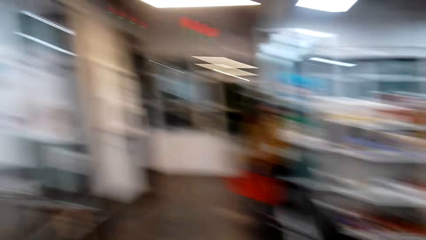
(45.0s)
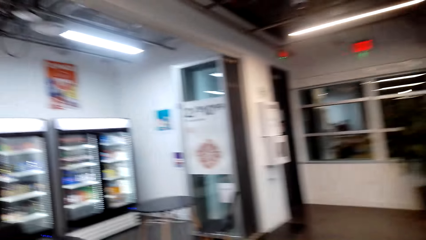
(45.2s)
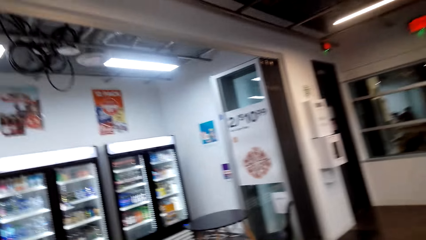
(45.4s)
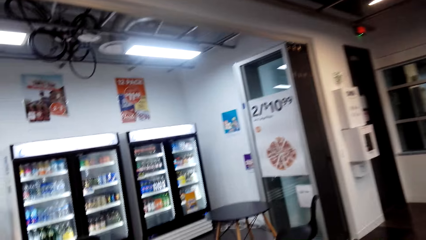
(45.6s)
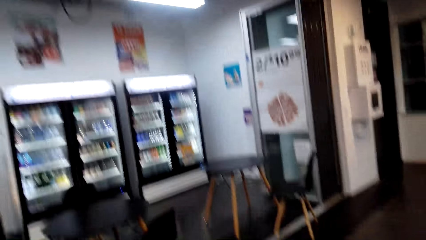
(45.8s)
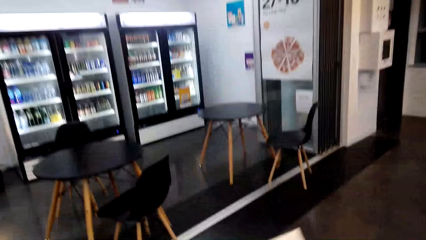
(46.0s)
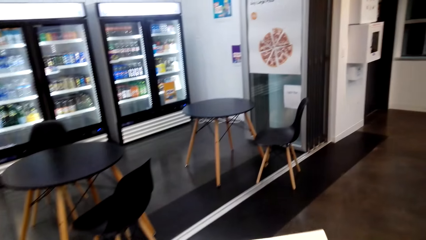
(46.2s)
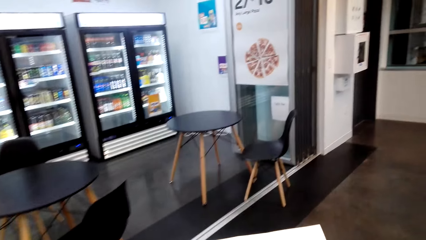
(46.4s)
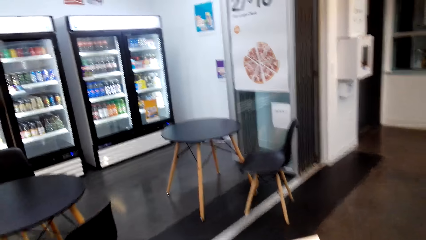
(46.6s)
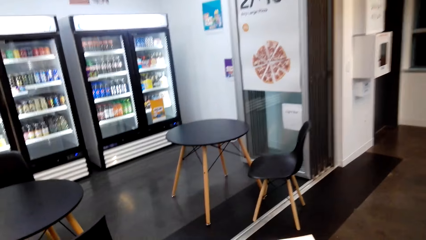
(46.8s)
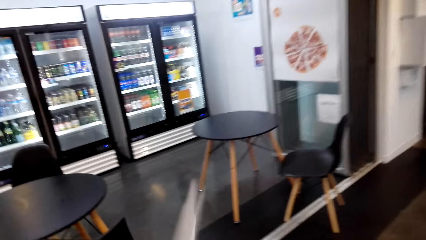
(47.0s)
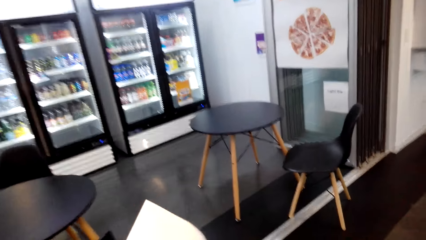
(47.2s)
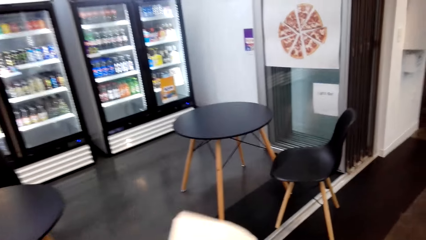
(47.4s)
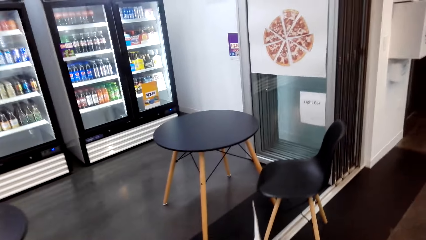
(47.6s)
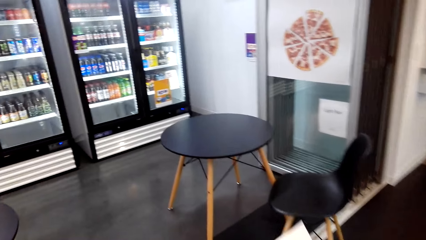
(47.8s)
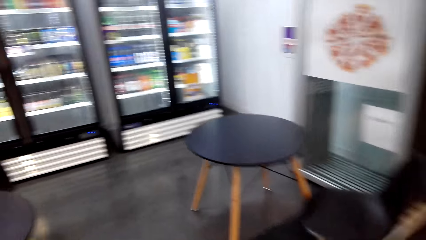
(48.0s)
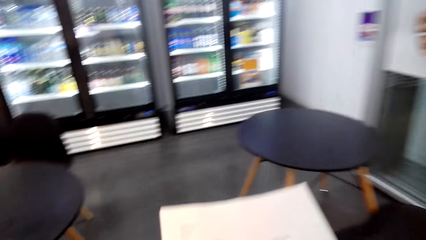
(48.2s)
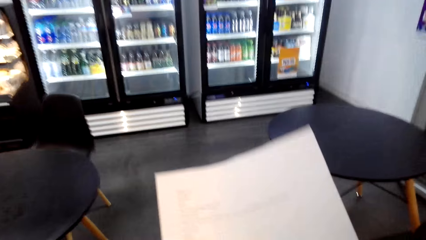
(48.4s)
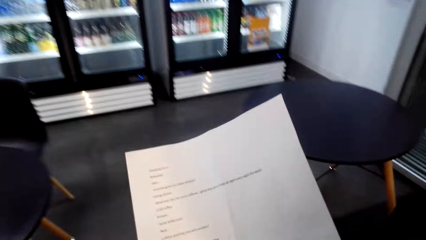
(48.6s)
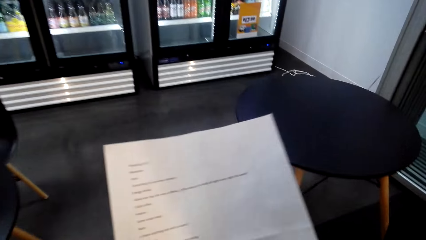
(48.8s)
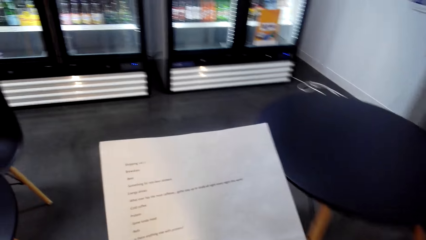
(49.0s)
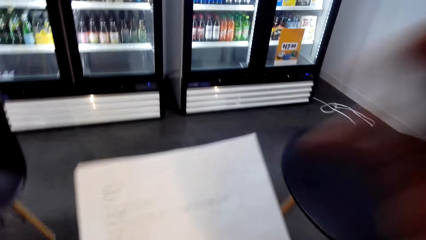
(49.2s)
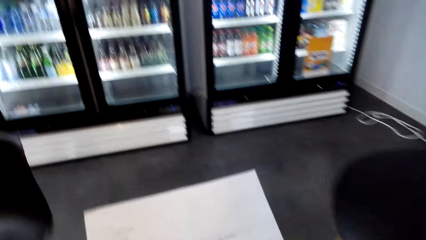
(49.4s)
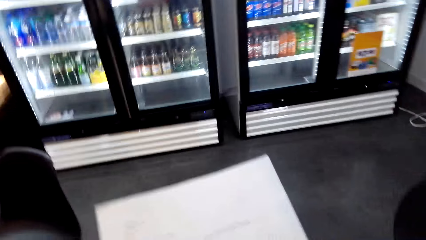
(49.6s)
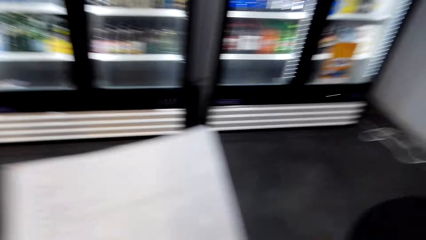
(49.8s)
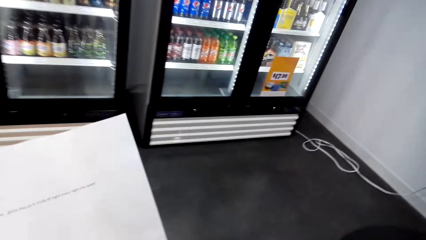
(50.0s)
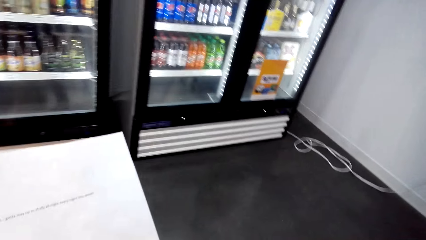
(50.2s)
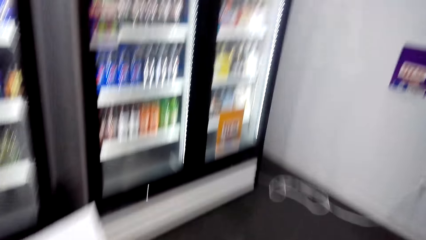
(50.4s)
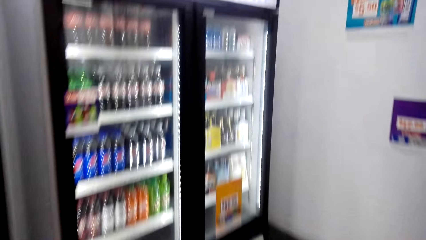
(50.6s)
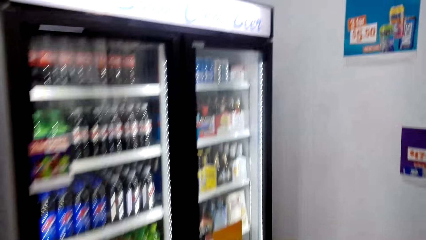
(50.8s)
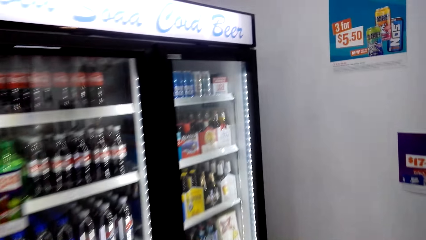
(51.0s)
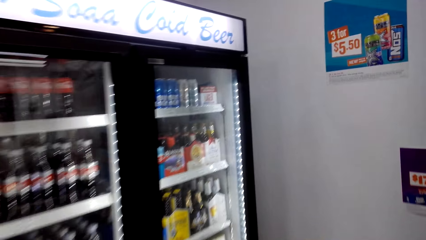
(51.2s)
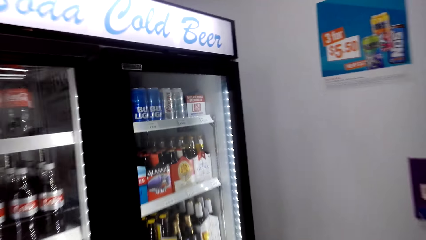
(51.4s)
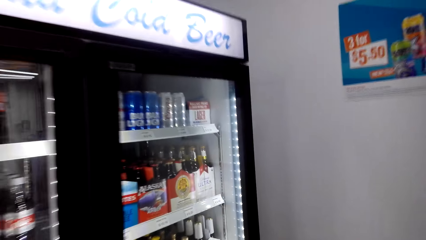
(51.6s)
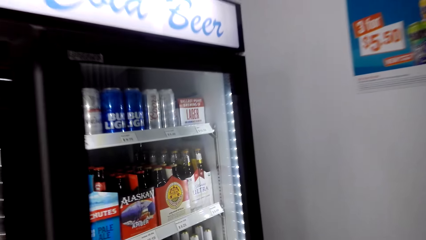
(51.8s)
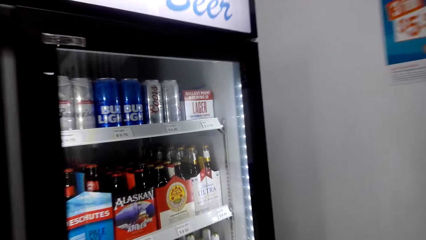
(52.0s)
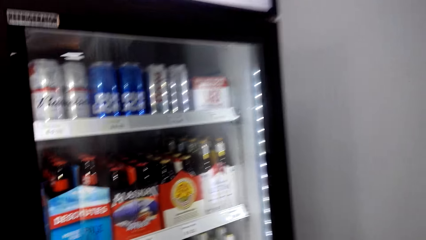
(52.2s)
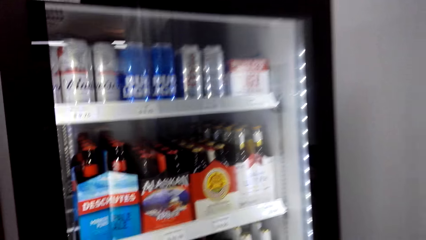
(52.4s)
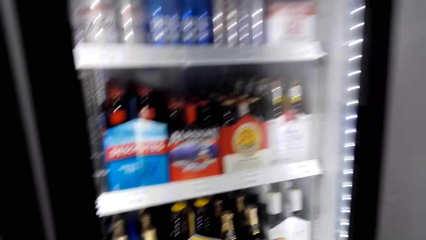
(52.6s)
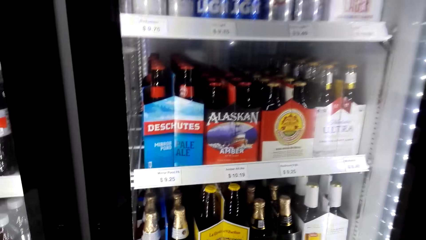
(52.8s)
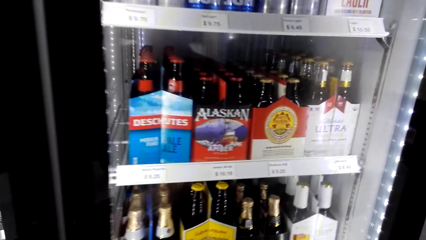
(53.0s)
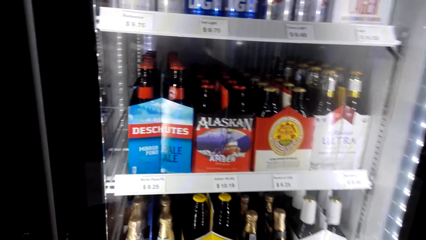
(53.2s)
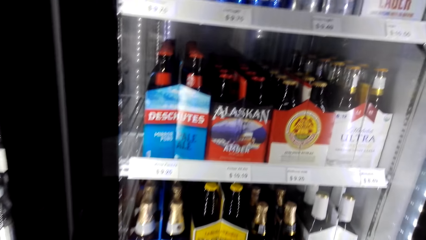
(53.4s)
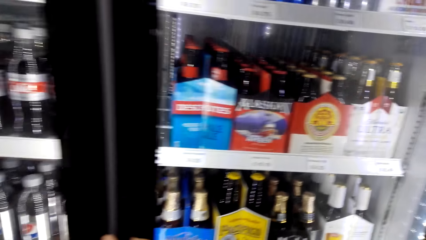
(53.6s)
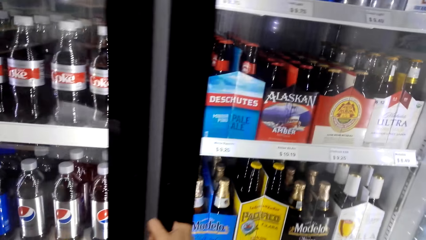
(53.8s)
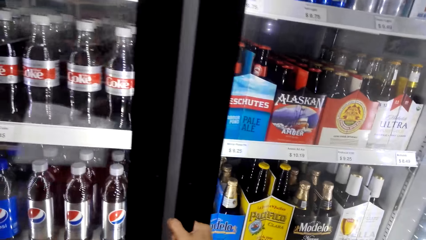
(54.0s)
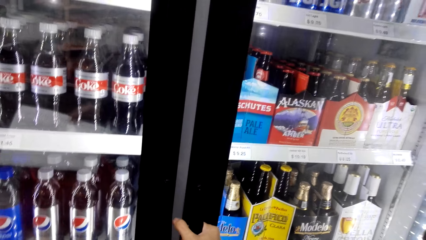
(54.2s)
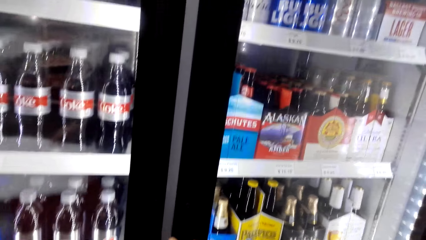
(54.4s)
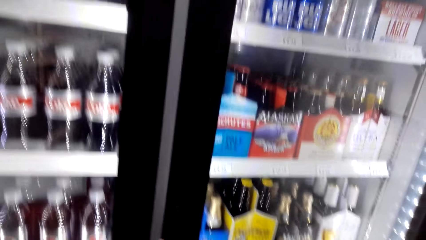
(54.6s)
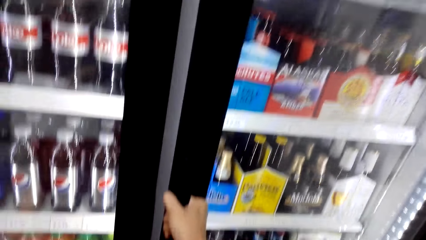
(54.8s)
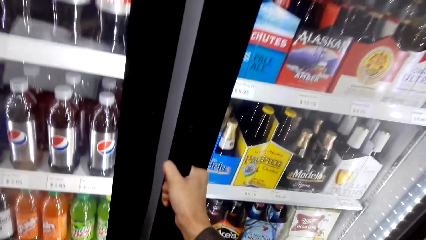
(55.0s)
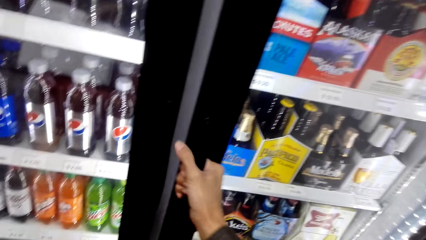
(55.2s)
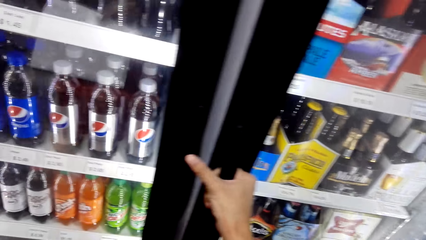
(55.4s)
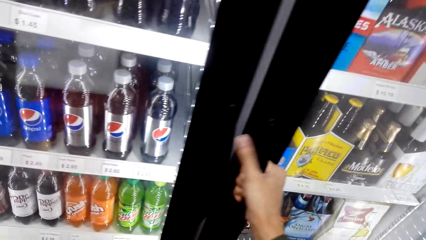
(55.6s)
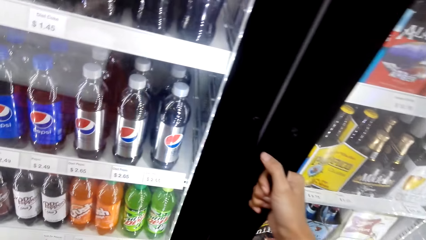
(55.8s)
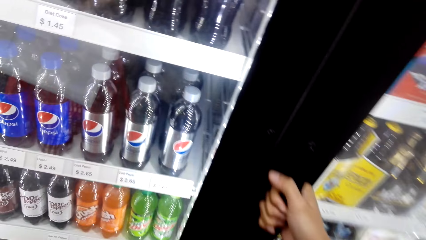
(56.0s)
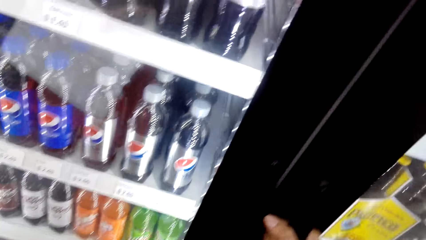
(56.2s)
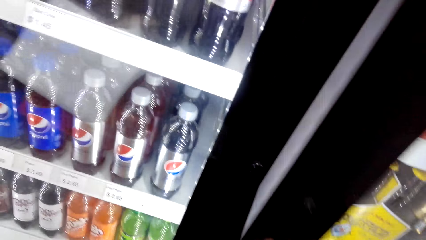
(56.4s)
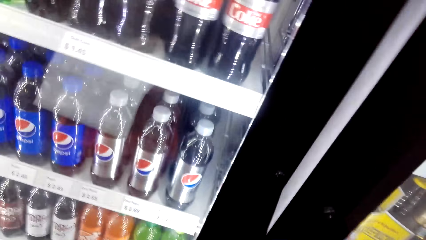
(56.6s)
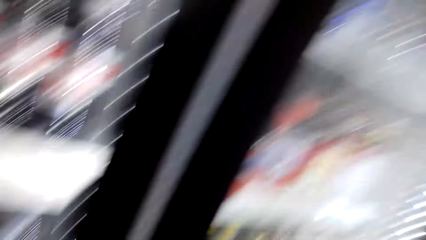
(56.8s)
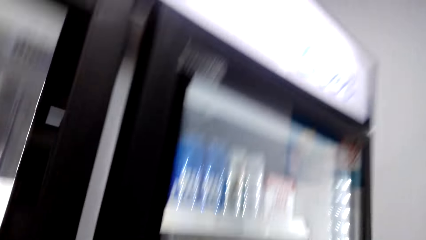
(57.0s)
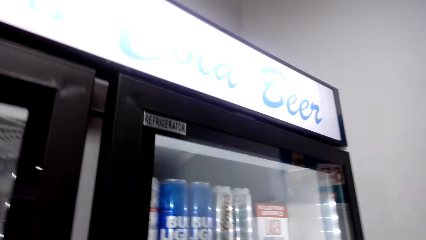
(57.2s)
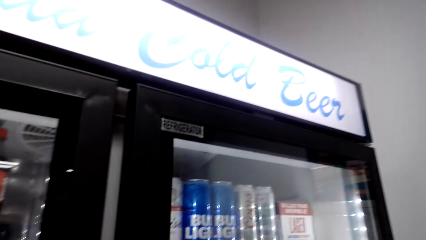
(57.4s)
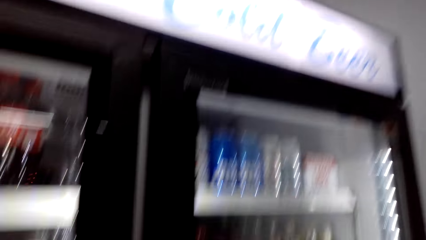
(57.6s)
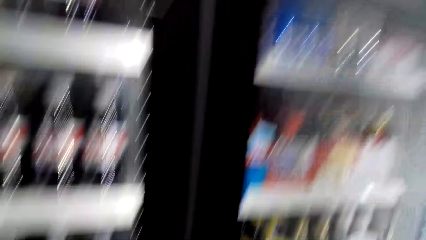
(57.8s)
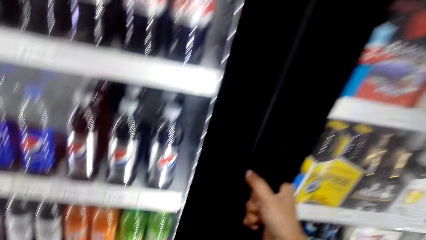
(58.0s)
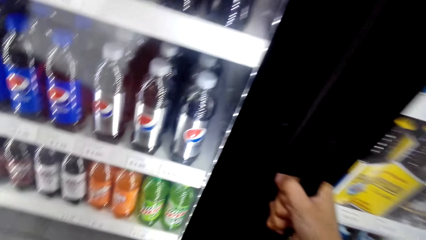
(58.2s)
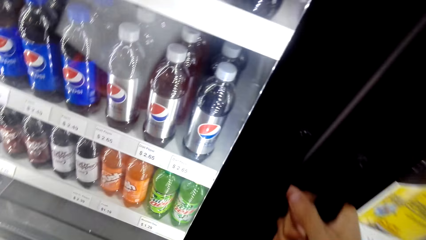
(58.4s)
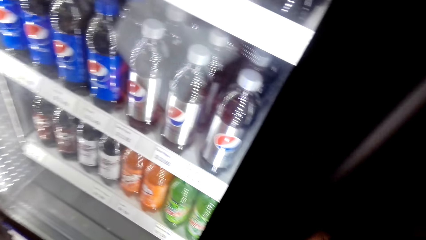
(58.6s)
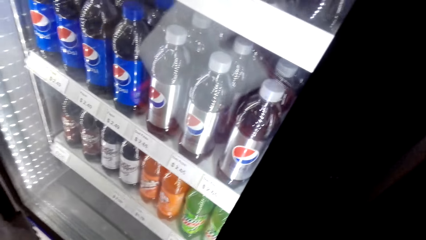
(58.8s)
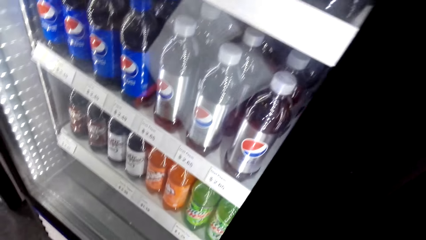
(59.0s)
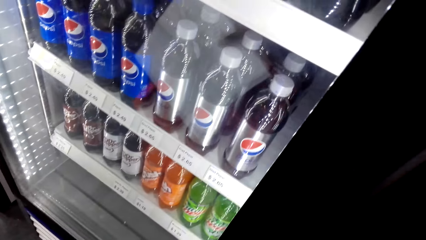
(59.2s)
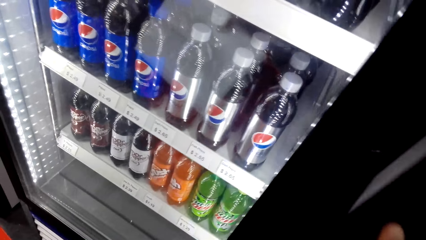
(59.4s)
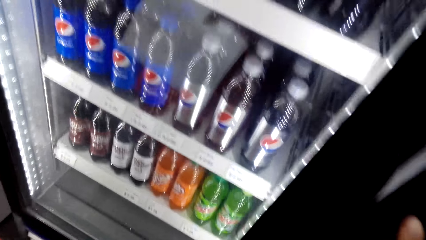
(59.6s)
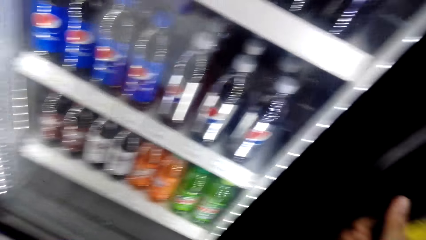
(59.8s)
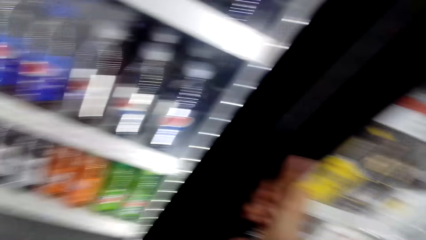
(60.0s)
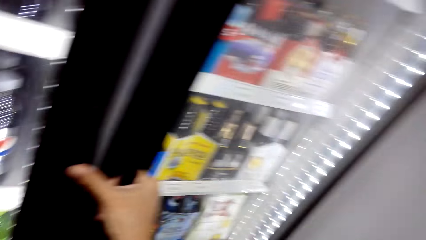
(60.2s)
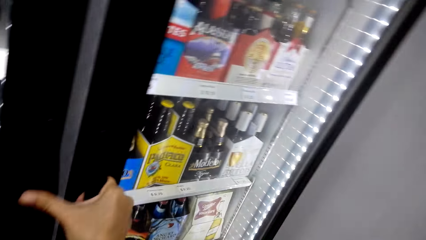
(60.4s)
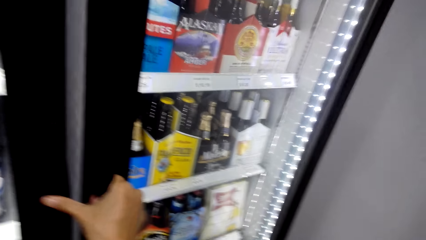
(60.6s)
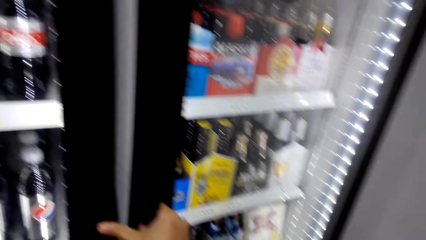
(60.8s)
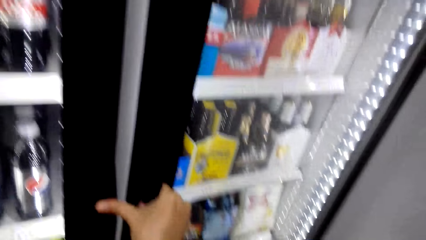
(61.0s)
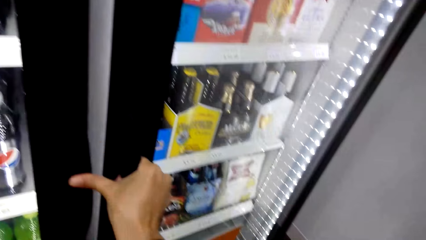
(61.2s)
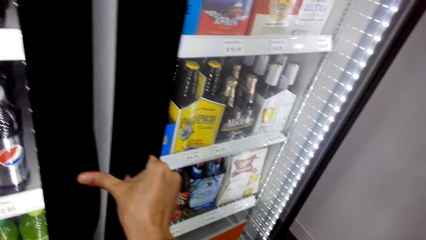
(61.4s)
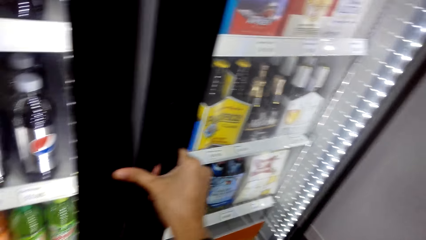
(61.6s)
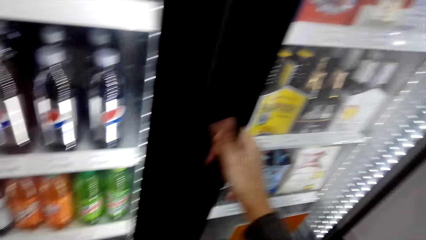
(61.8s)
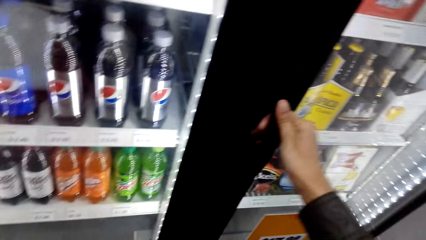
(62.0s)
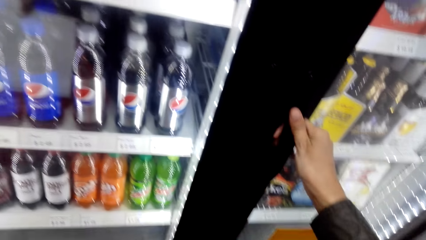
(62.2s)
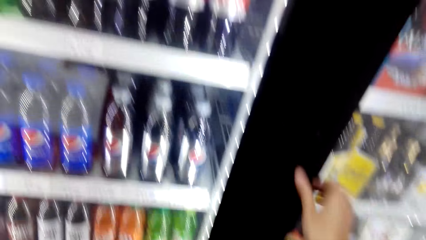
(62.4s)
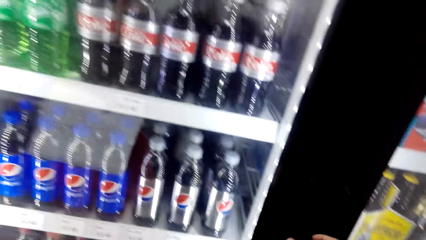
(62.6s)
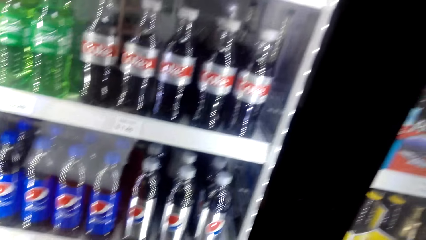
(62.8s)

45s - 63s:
The camera wearer looks around the supermarket. They walk in the supermarket. They look at the shopping list. They look at the drinks in the fridge. They open the fridge.
